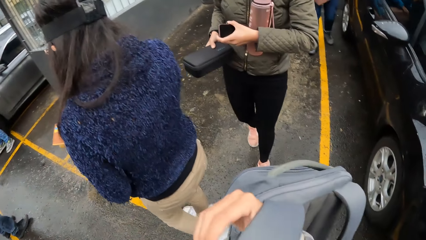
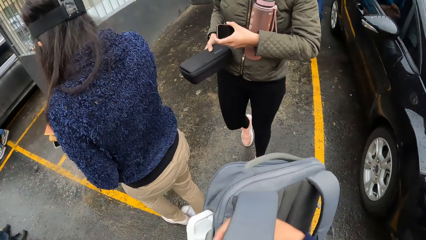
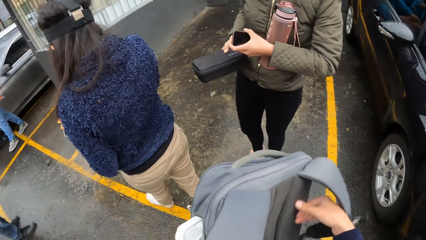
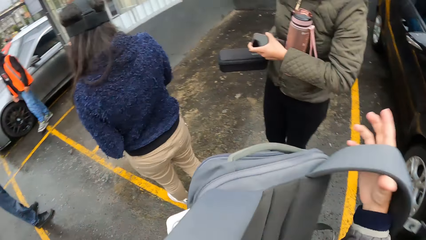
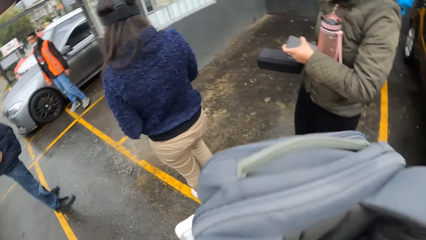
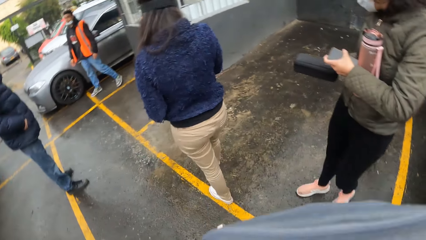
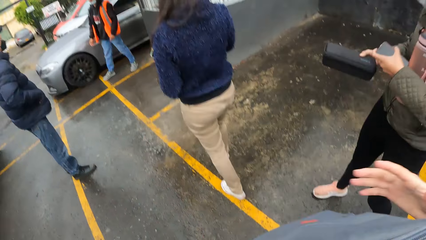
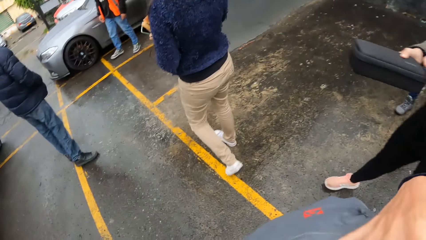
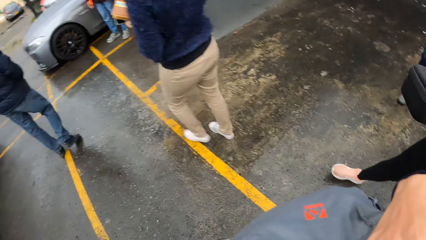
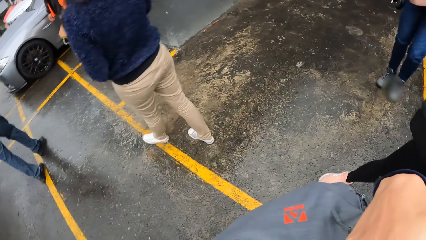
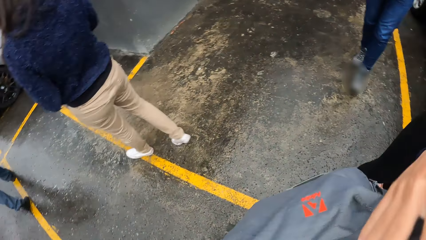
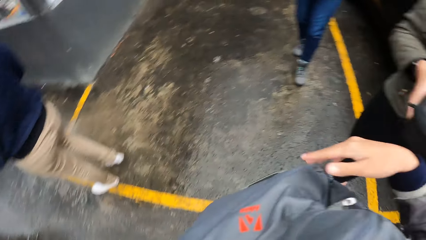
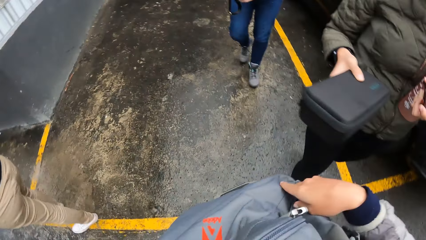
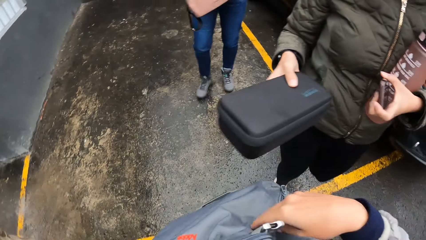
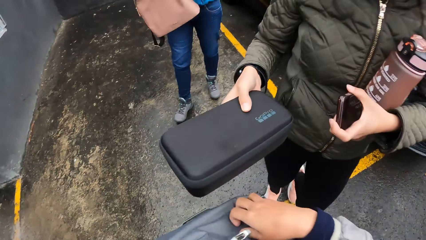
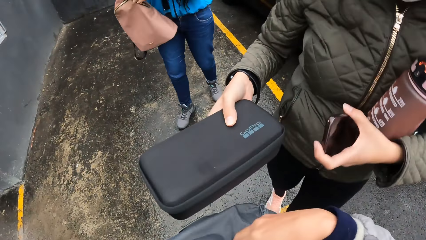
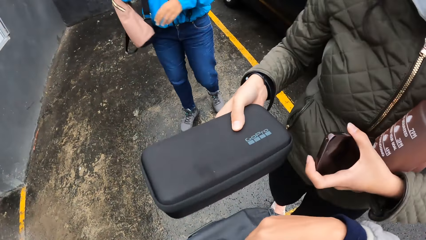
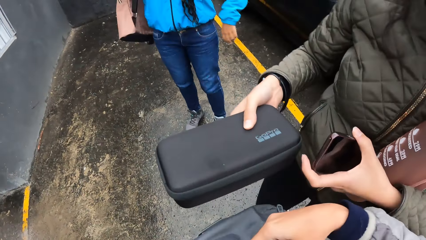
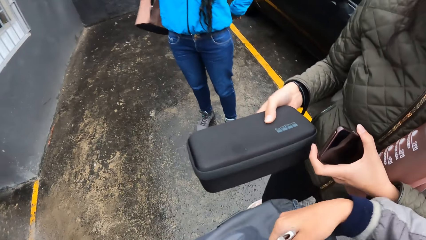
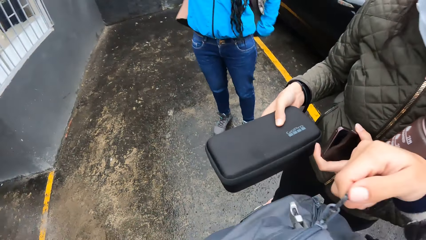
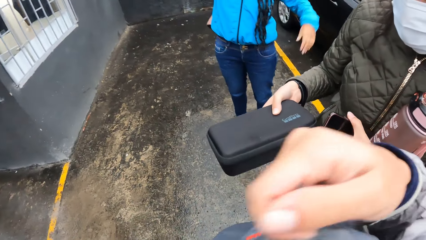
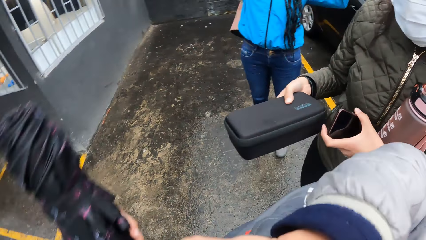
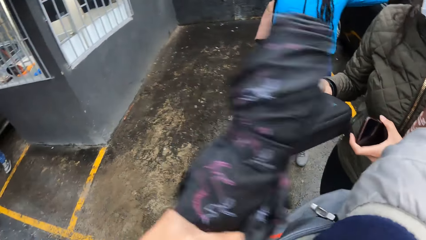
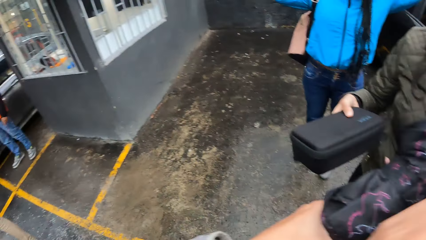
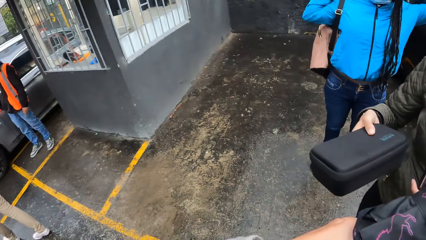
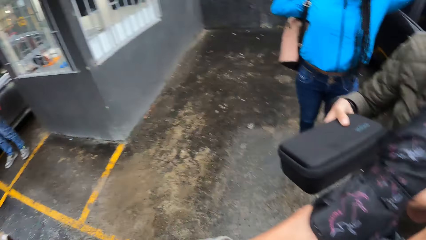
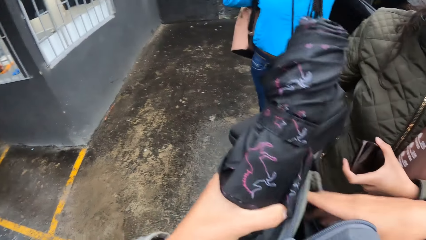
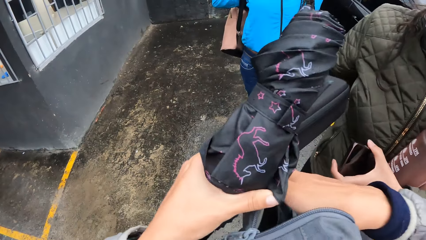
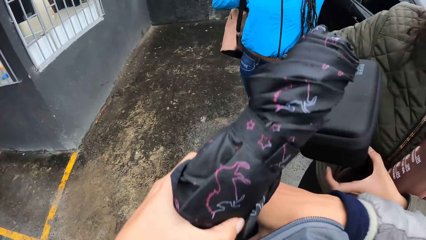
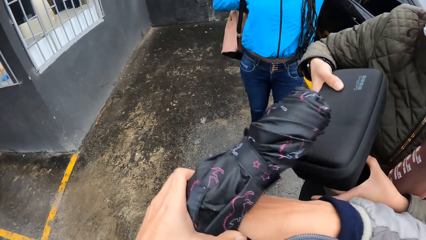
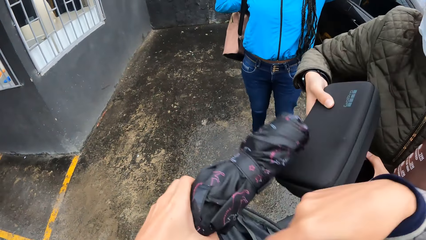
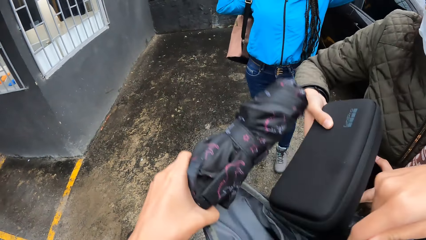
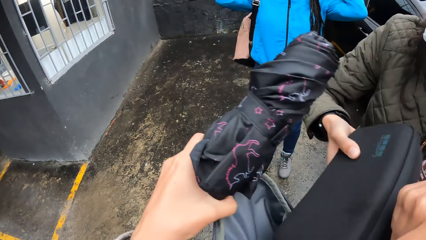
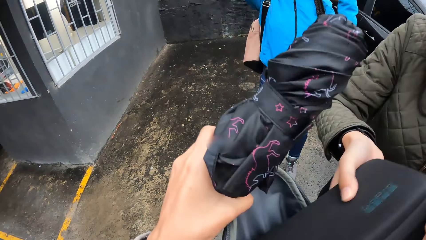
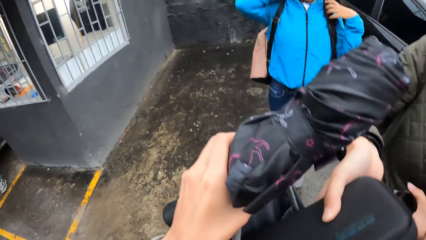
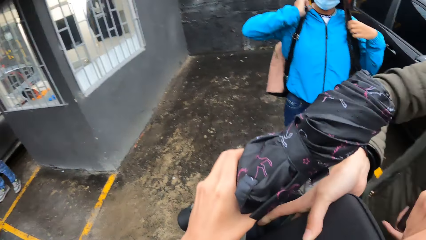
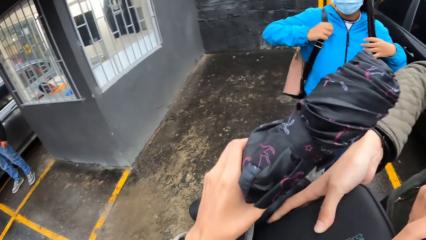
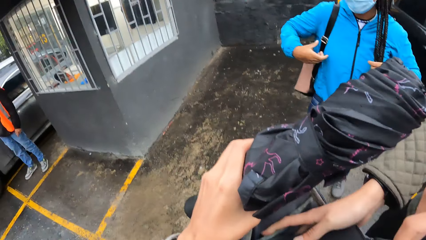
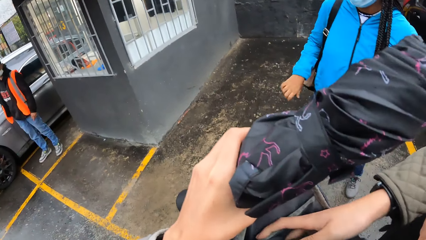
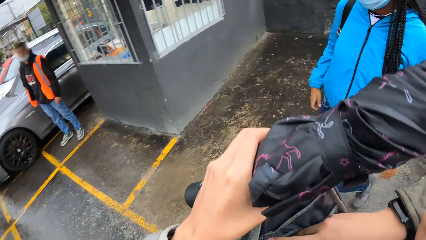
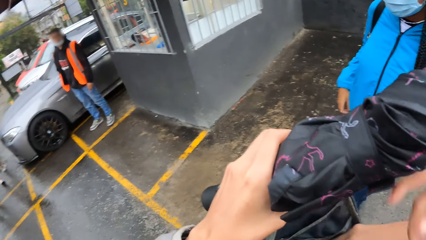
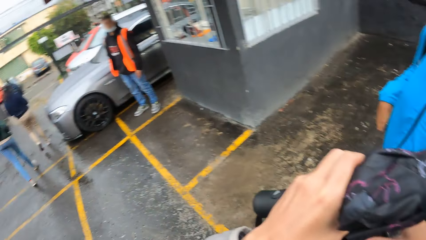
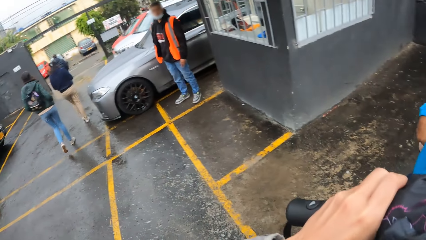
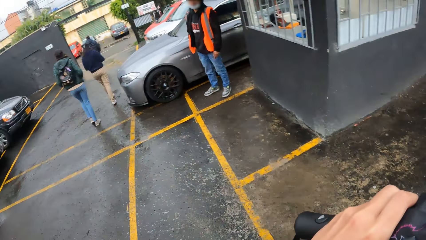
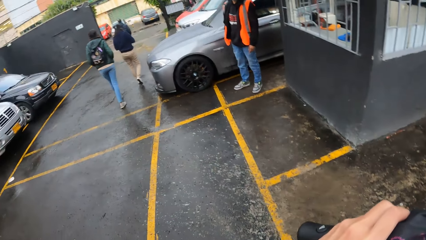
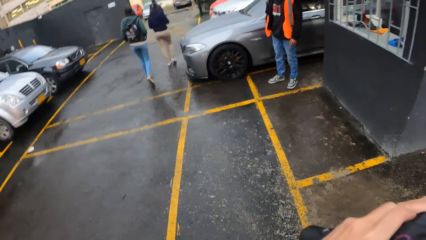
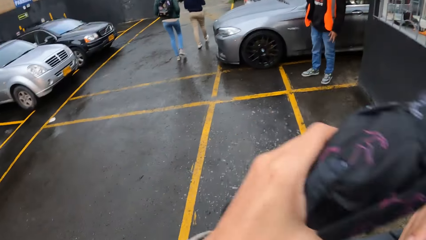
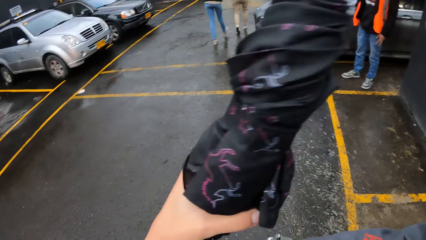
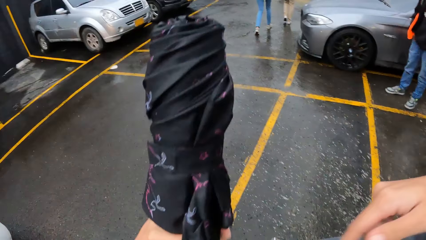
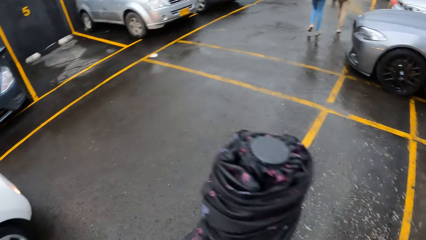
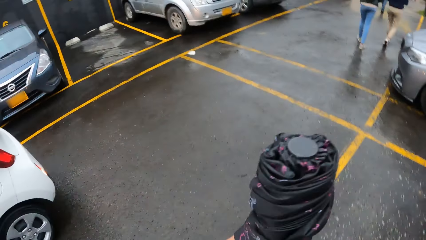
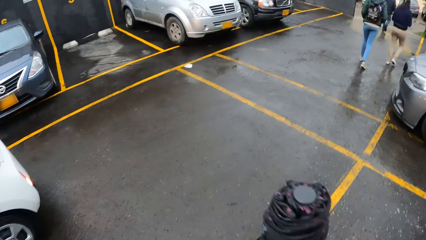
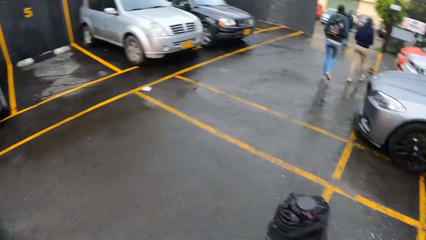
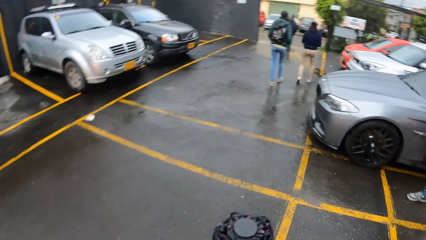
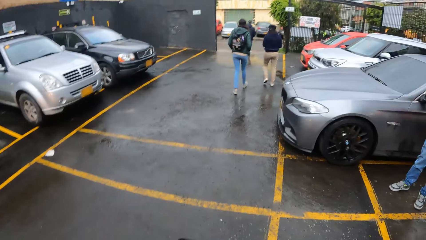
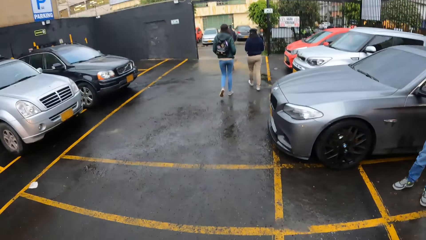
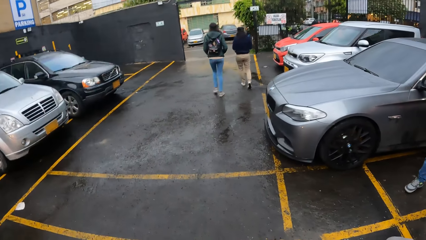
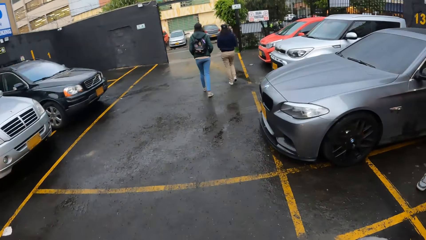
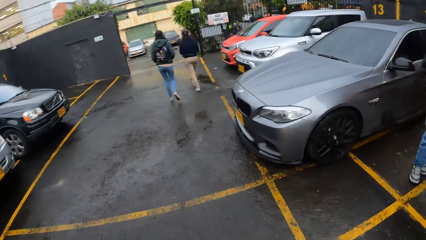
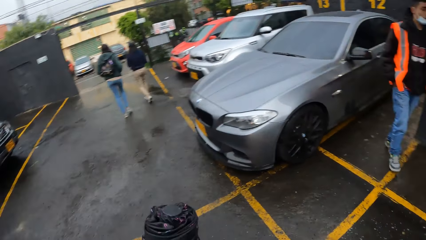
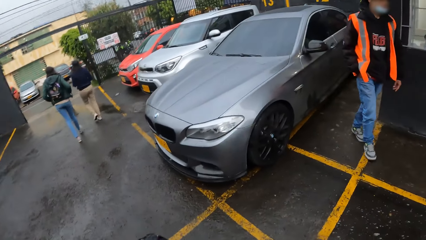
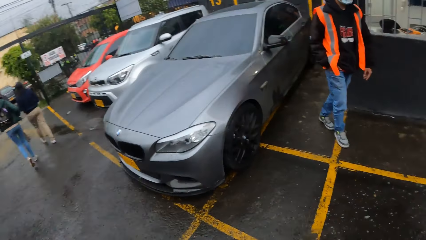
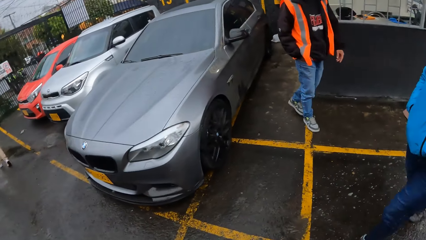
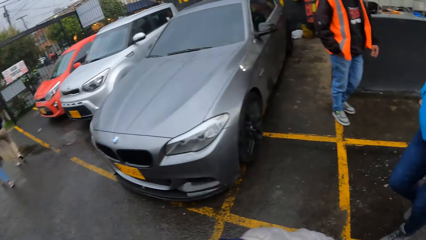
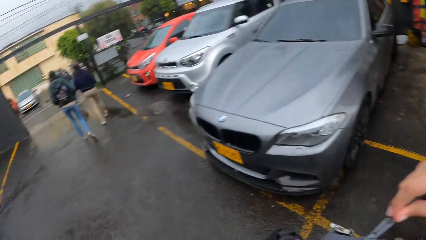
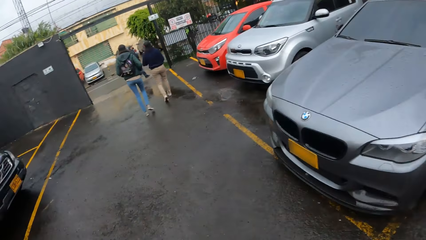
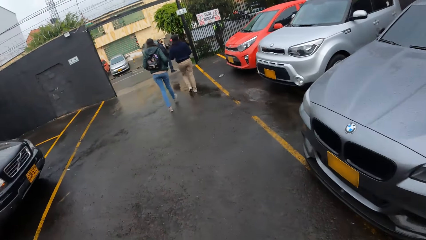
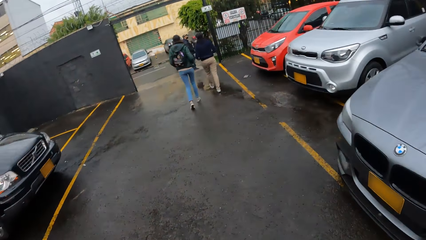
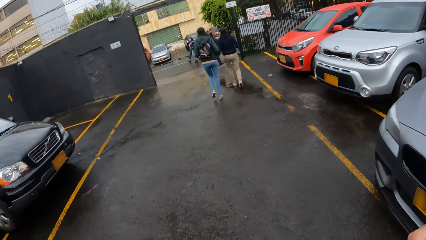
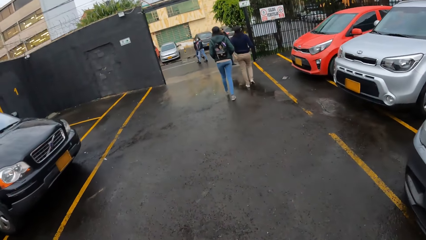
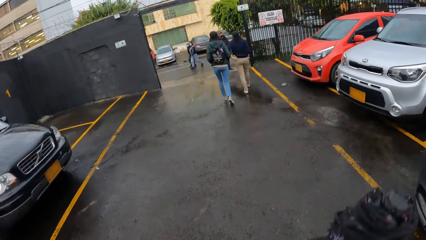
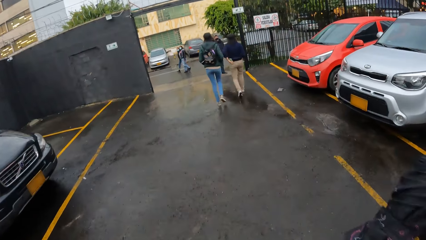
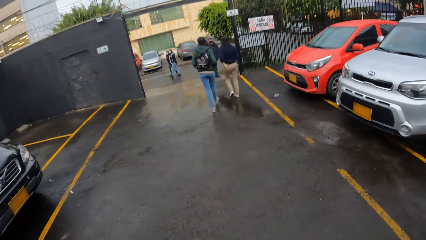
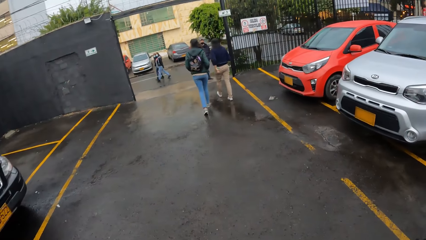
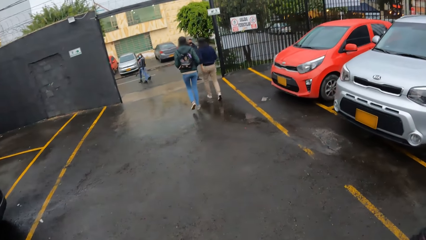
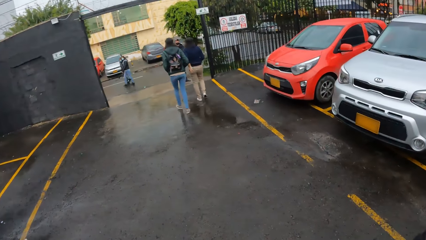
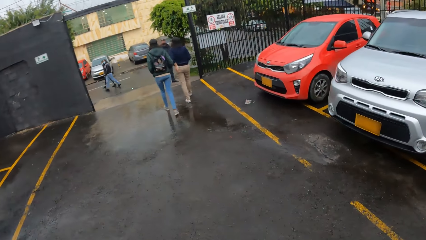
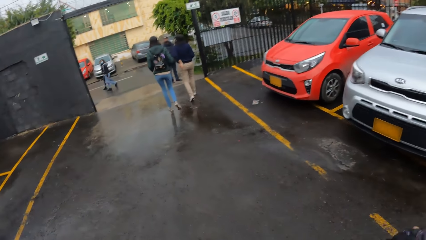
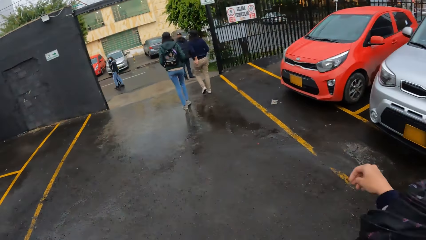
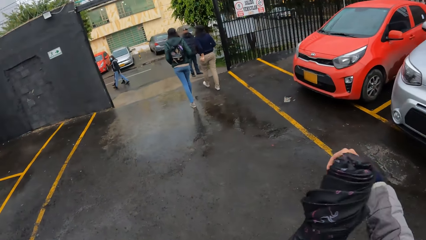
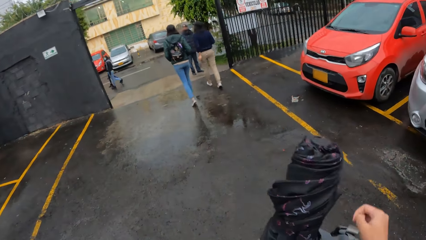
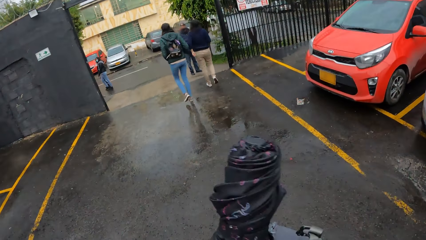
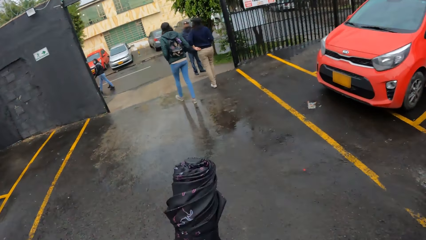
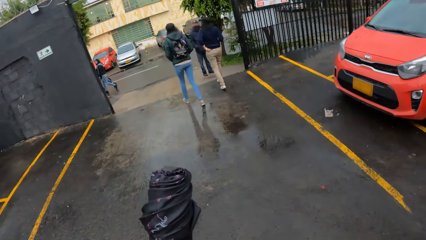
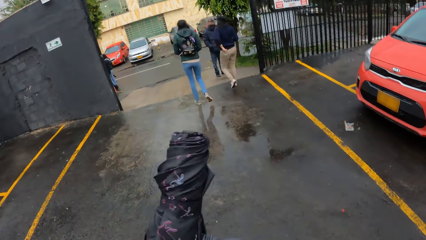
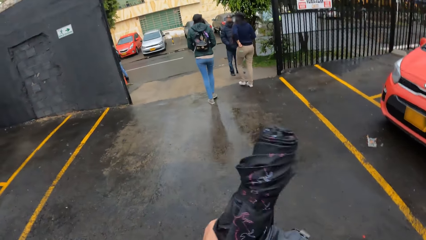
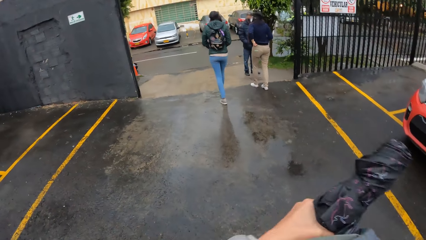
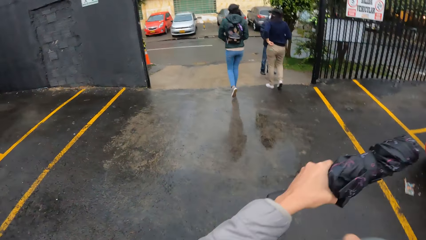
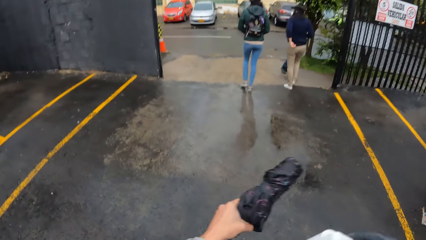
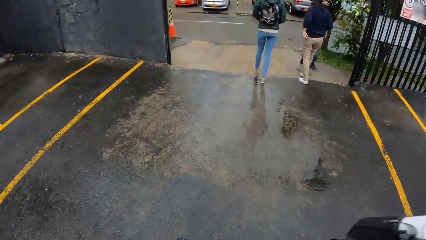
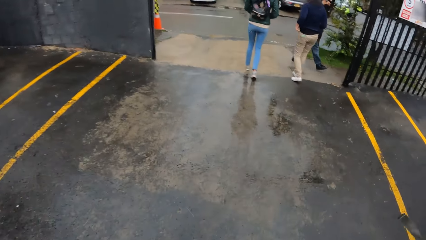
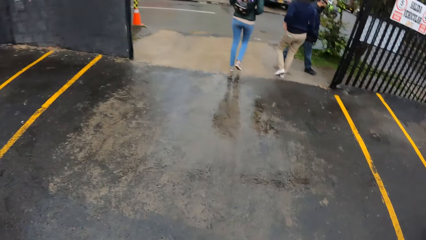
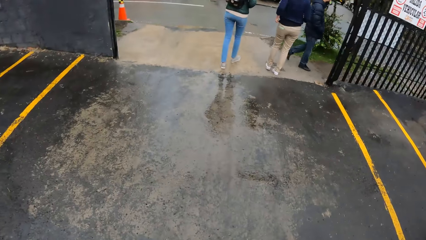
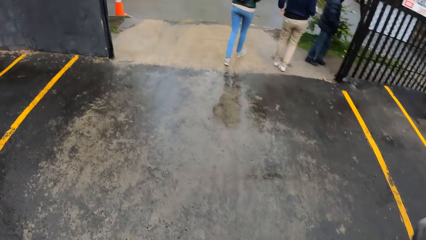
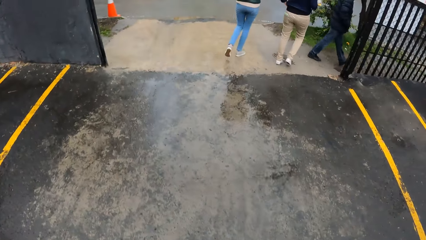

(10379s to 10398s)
The camera wearer holds the bag with both hands. She opens the bag with her right hand. The woman puts the purse in the bag with her right hand. The camera wearer closes the bag. She walks around.
